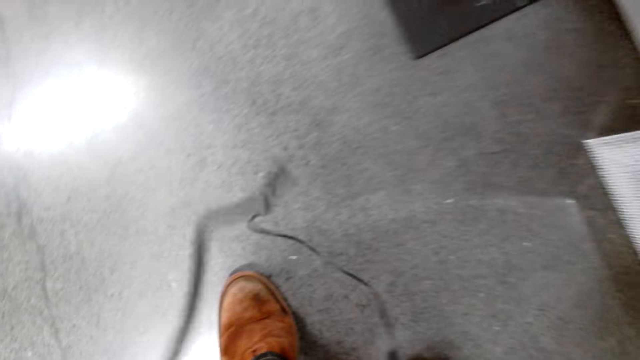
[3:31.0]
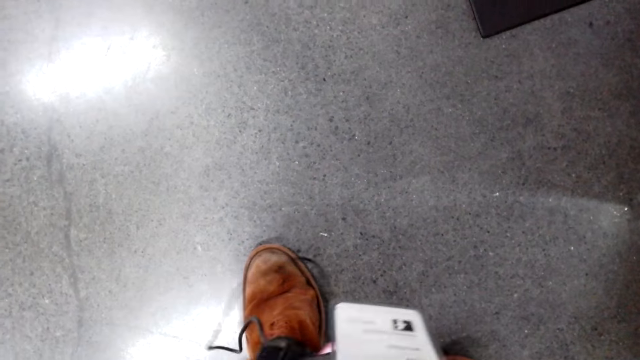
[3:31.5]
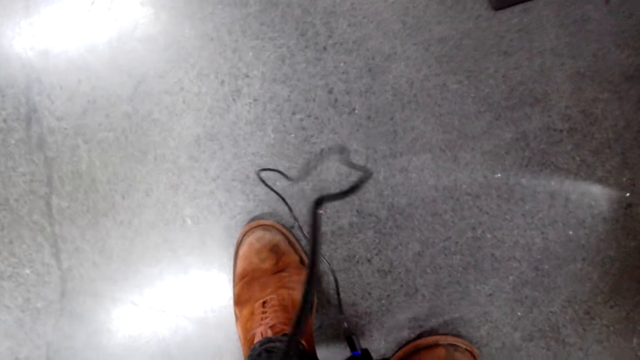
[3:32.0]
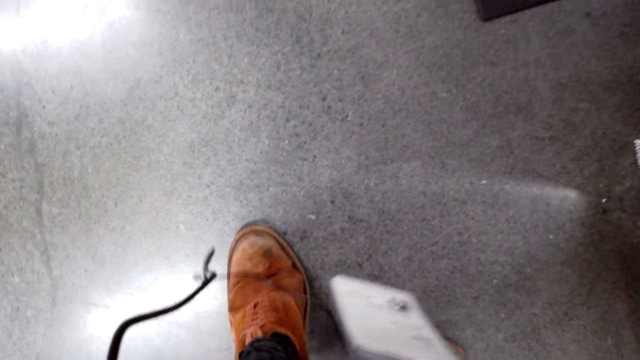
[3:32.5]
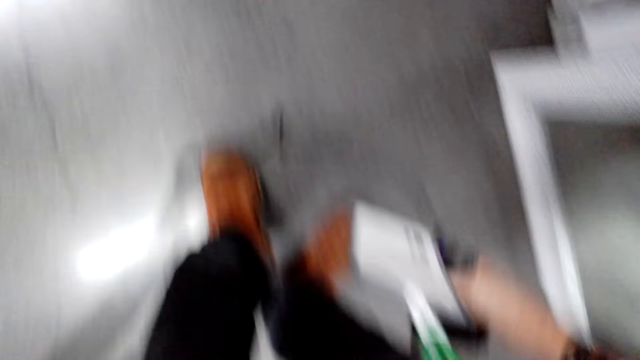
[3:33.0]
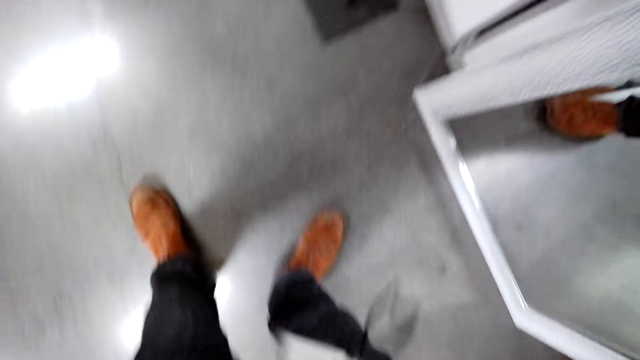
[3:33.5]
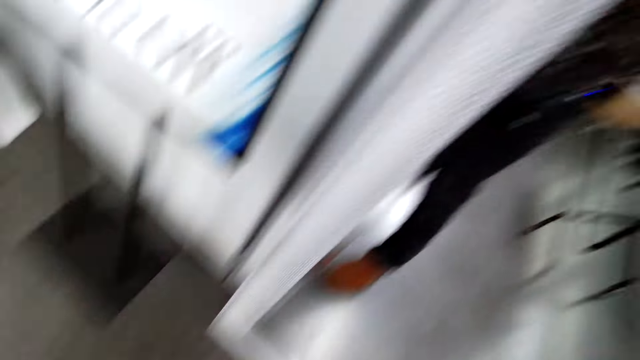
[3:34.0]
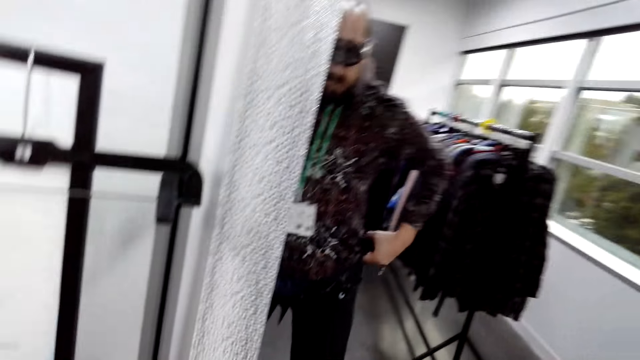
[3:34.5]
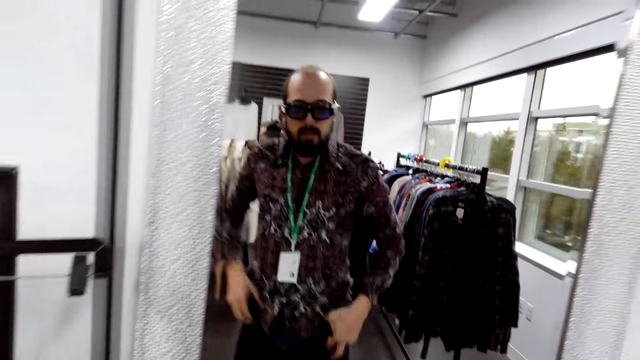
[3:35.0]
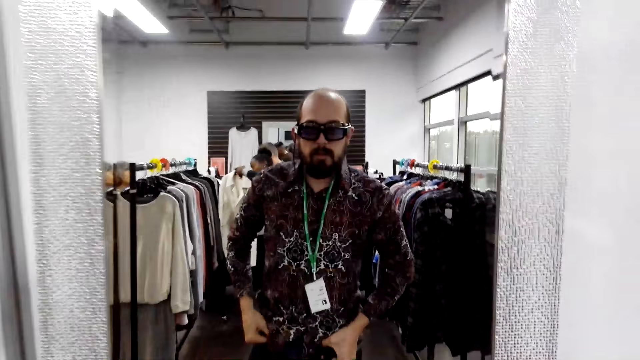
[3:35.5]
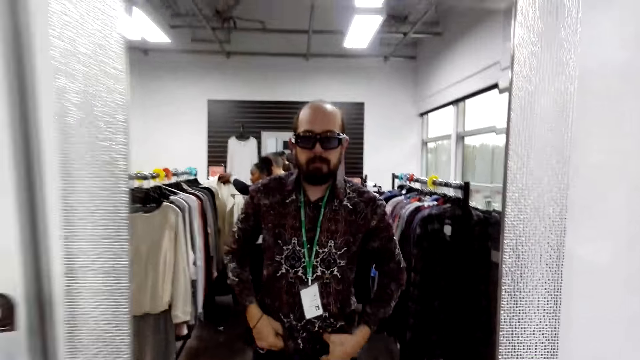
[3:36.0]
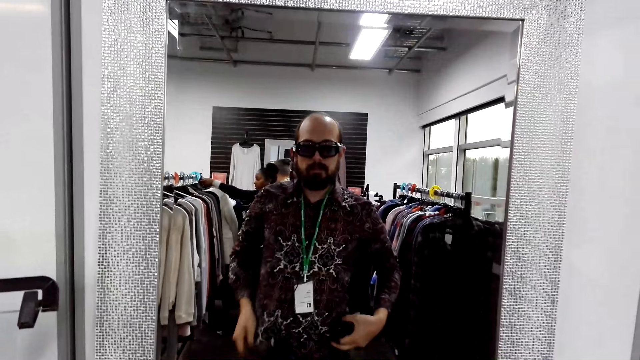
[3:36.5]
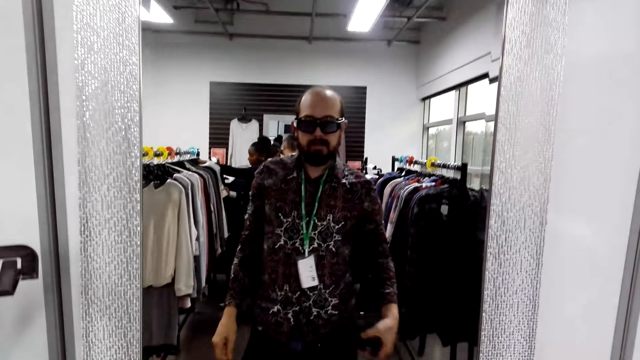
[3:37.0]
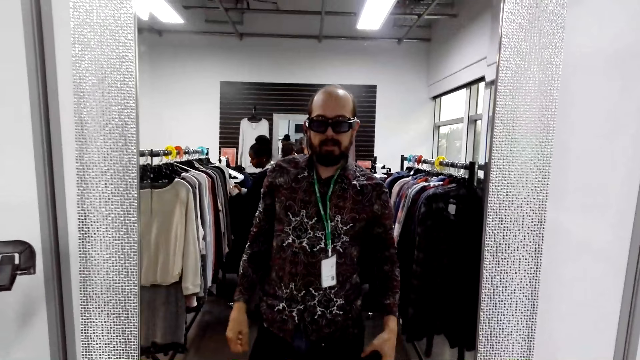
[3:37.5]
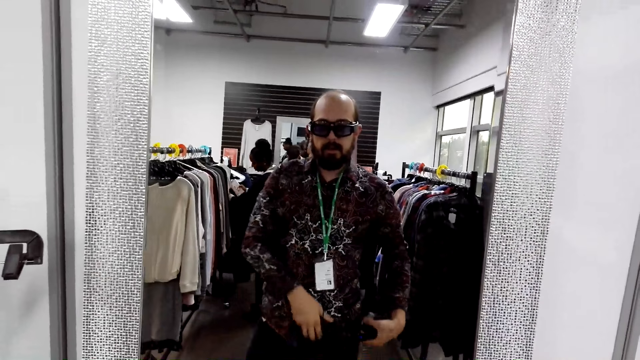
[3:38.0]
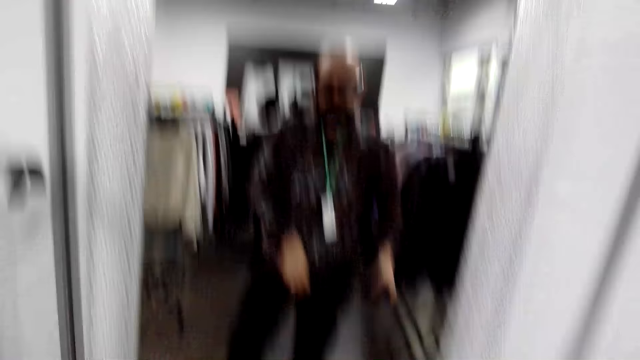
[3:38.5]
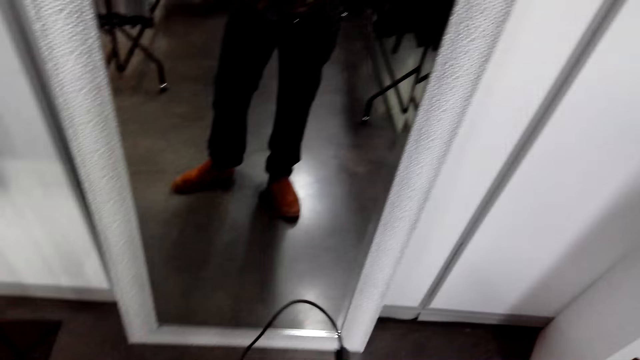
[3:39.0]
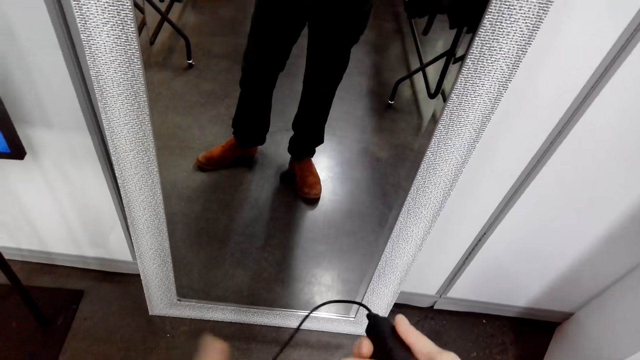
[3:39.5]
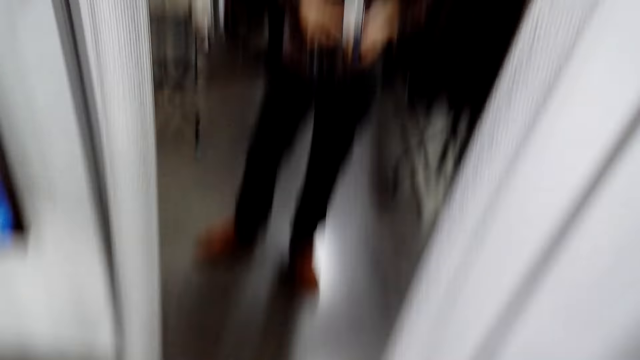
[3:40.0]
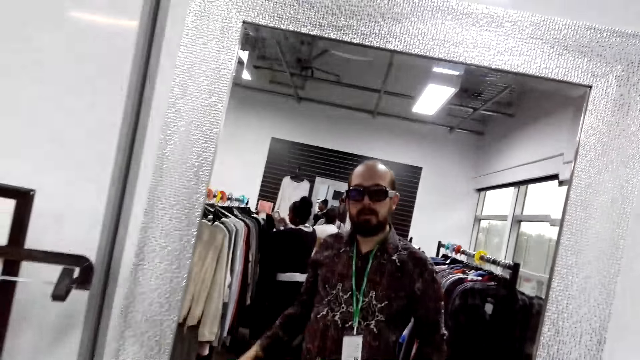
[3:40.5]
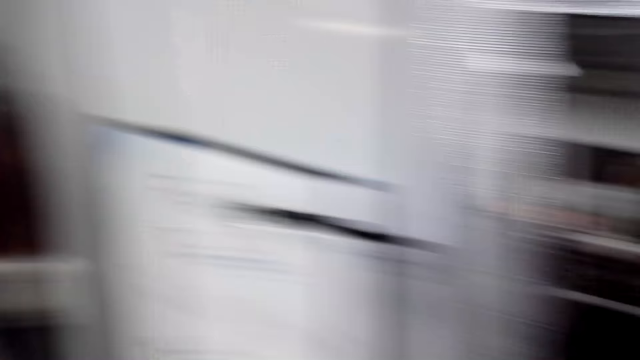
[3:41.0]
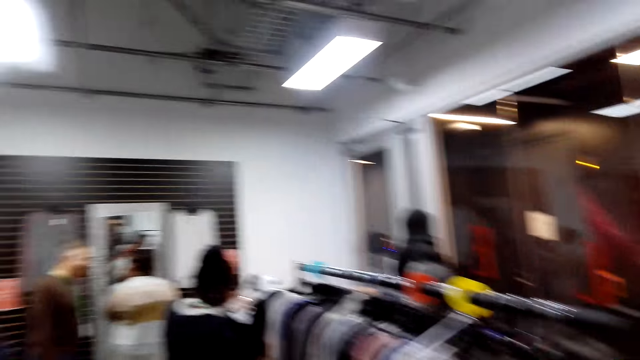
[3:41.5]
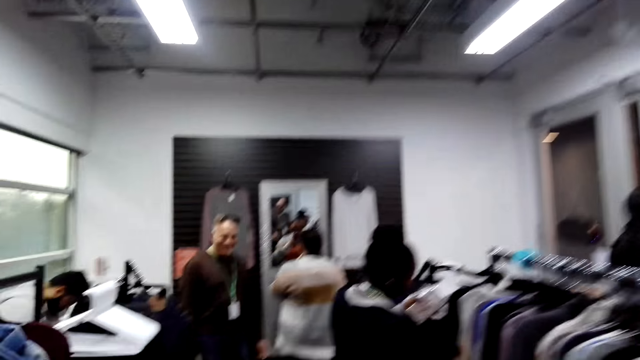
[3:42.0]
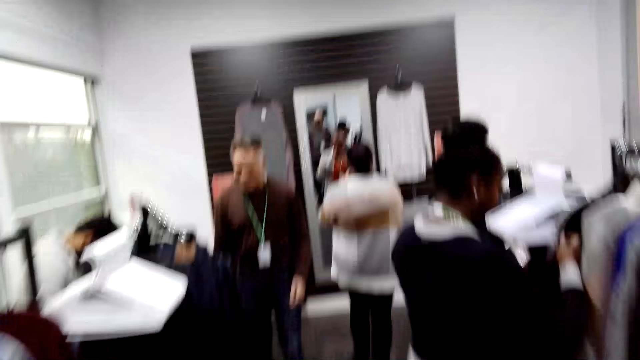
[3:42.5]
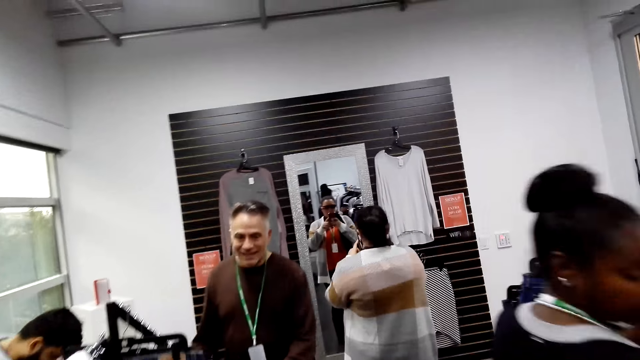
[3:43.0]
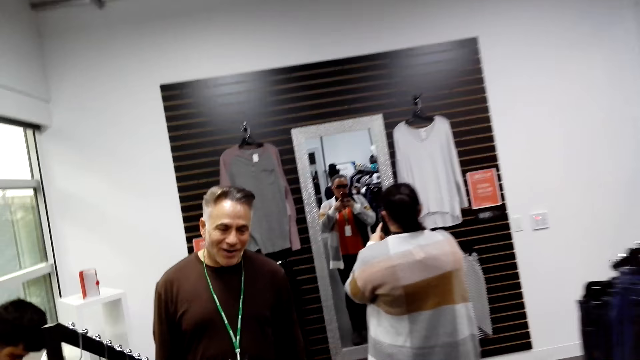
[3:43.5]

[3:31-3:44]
The camera wearer lifts both hands. They check the trouser on the mirror. They pull the trouser. They look at the mirror. They pull the shirt. They look at the mirror. They look at the cable. They look at the mirror. They walk around. A person checks her dress on the mirror.

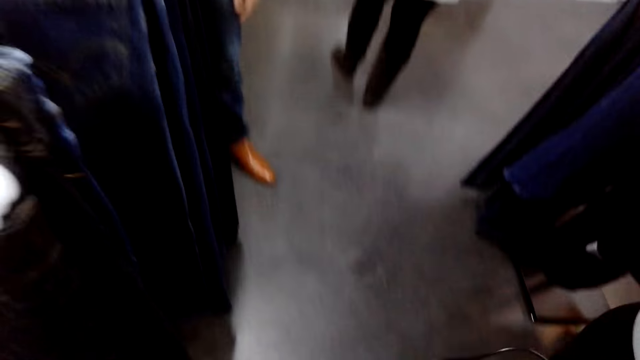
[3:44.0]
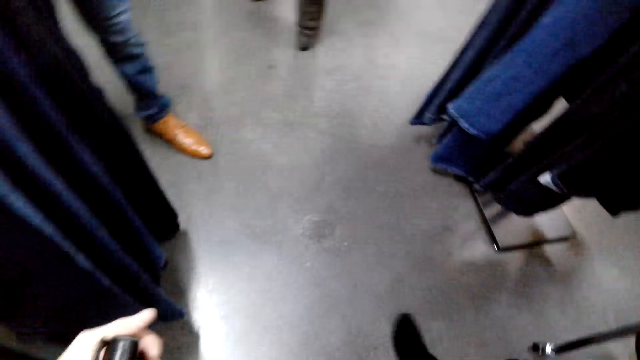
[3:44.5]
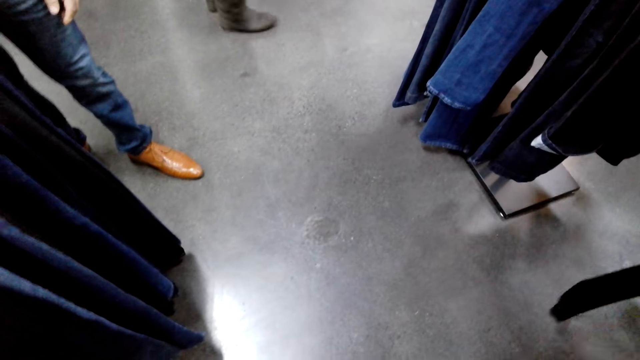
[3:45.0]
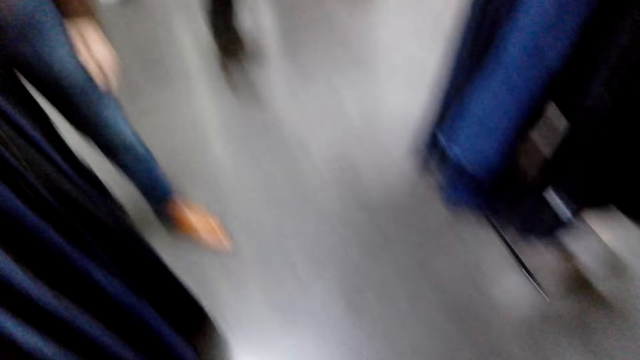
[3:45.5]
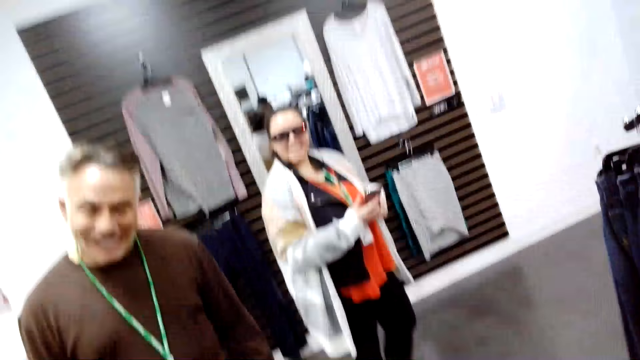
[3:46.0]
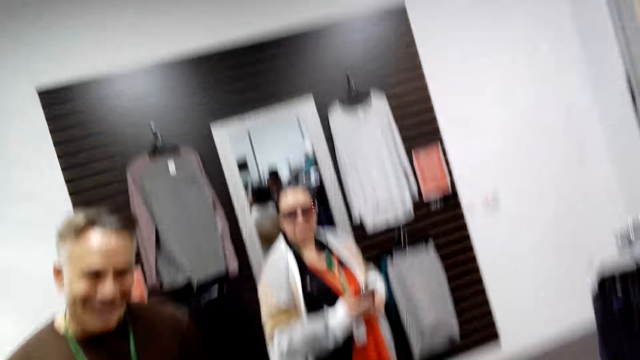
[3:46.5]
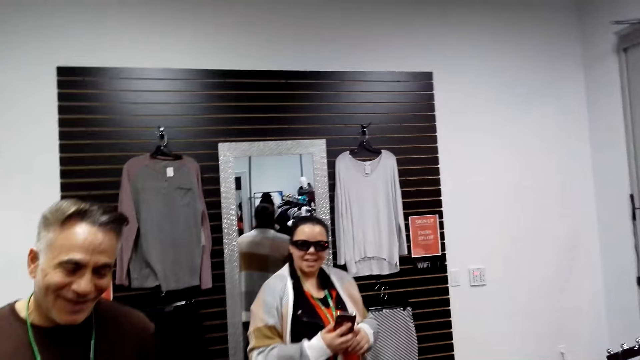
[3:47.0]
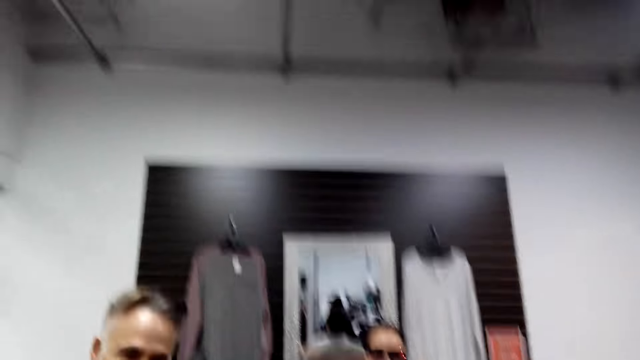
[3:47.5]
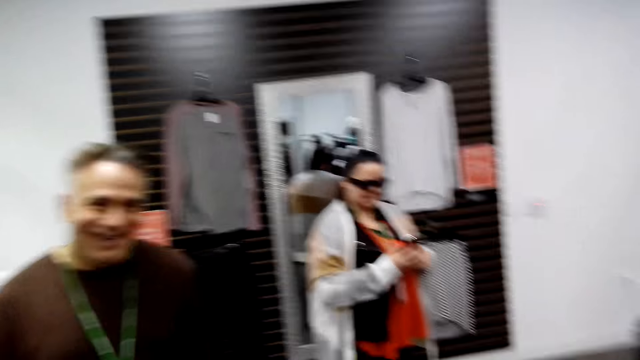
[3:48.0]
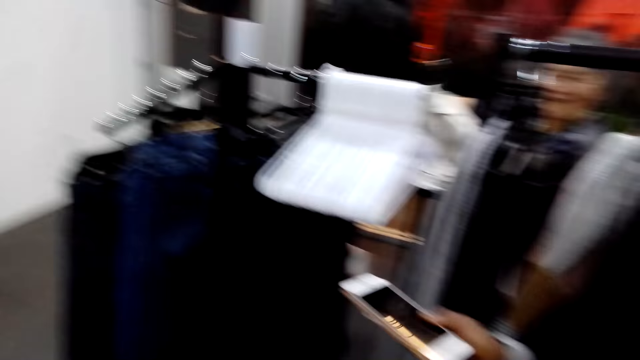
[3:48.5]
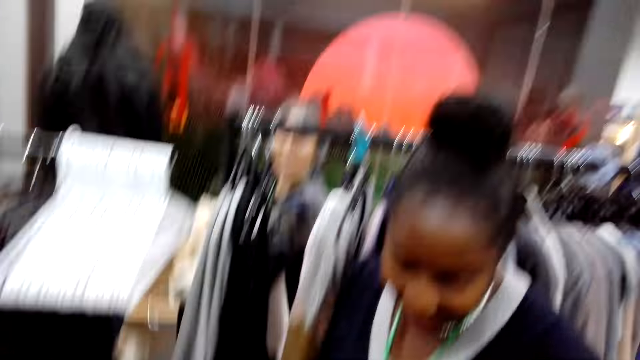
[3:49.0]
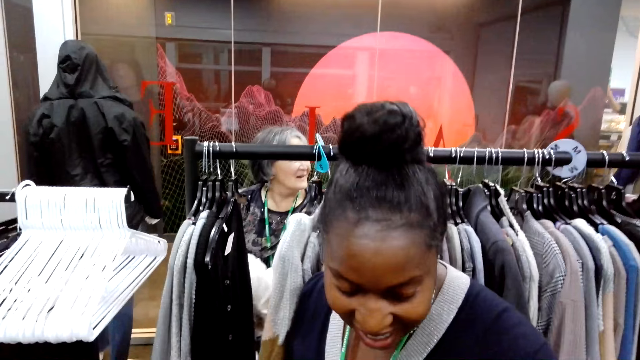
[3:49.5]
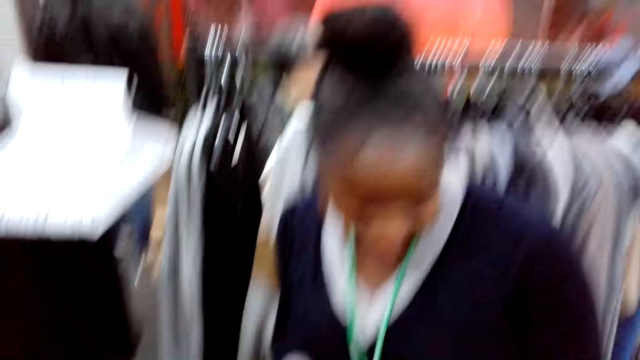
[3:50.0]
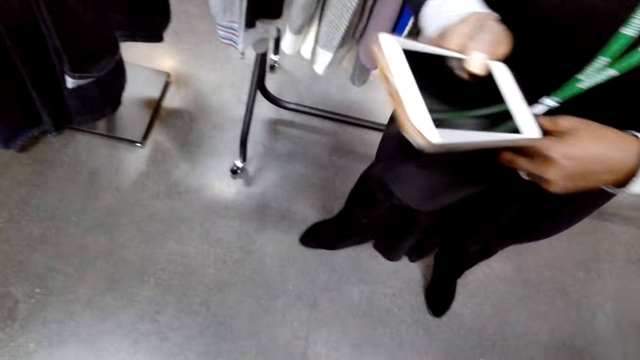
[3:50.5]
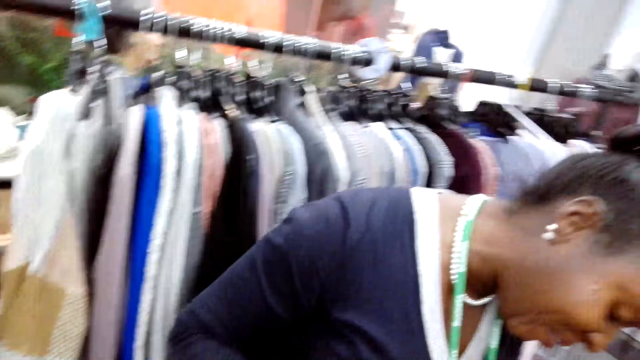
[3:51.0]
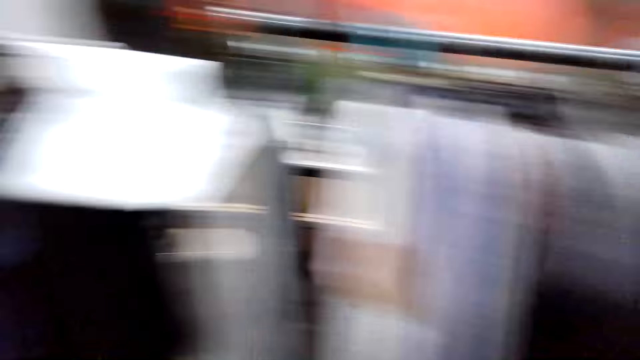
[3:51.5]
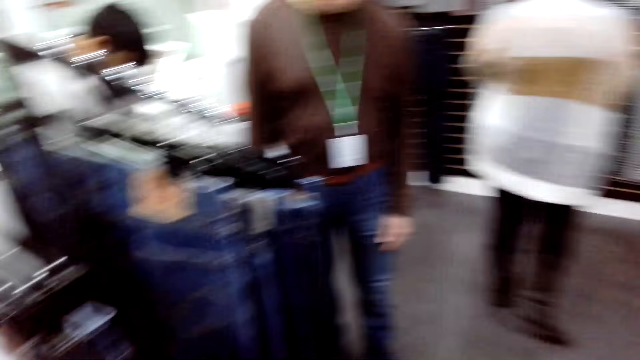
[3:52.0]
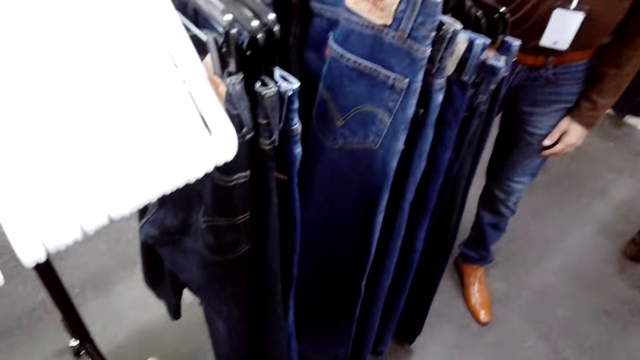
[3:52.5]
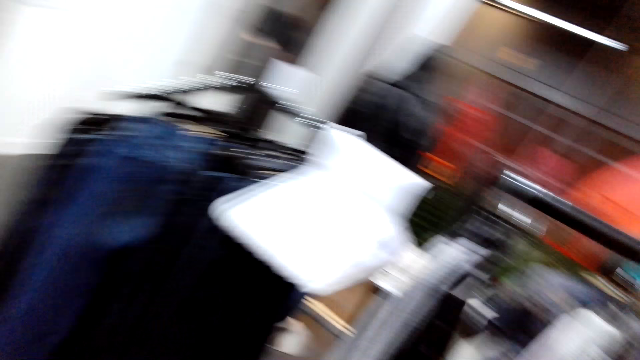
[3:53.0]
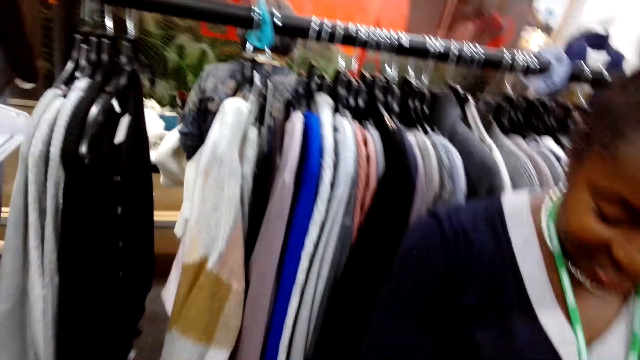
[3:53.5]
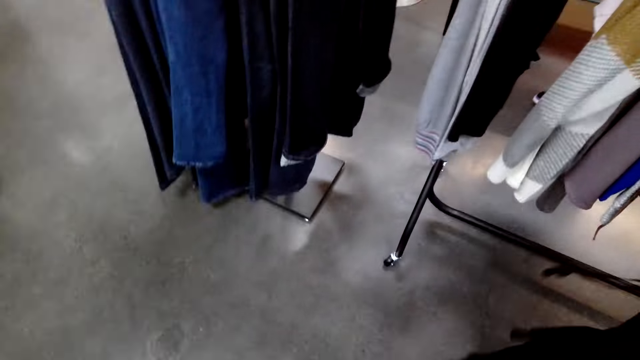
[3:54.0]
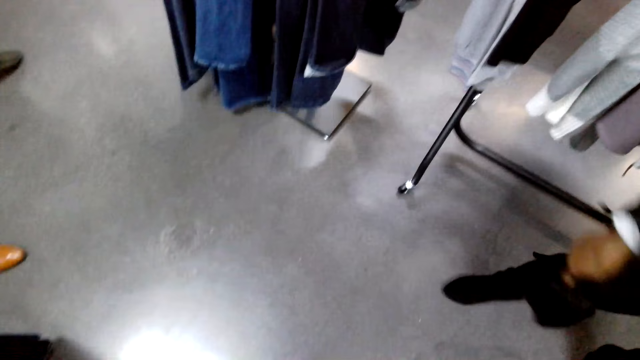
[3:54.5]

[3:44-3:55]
A man converses with the camera wearer. The person holds the phone. Another person holds her phone. The camera wearer looks around. The woman converses with the camera wearer. The camera wearer looks around. They look at the trouser. They look around.
